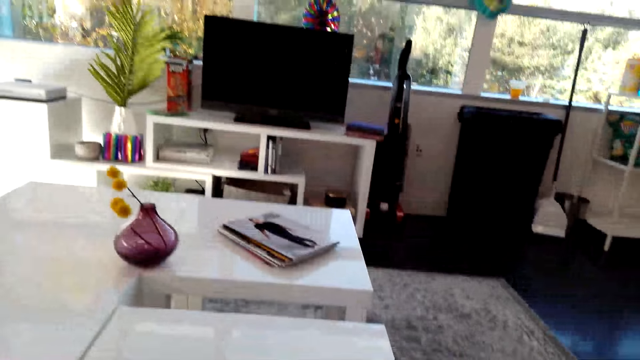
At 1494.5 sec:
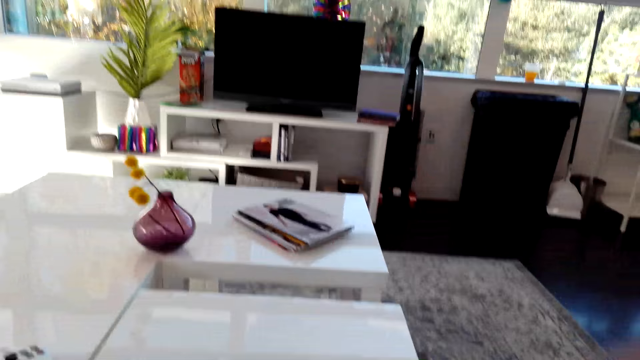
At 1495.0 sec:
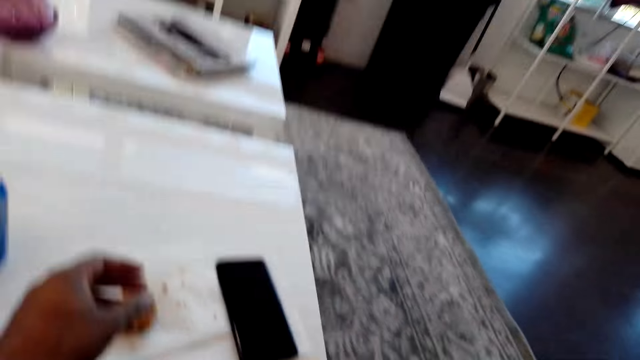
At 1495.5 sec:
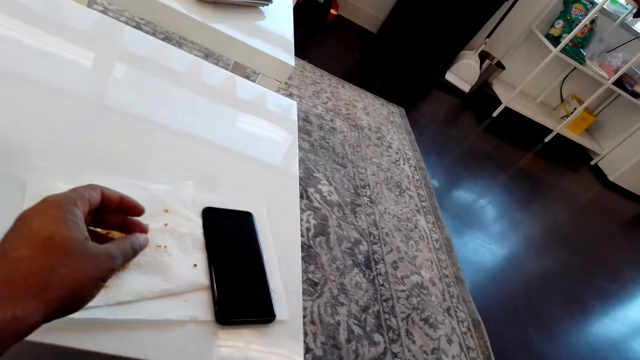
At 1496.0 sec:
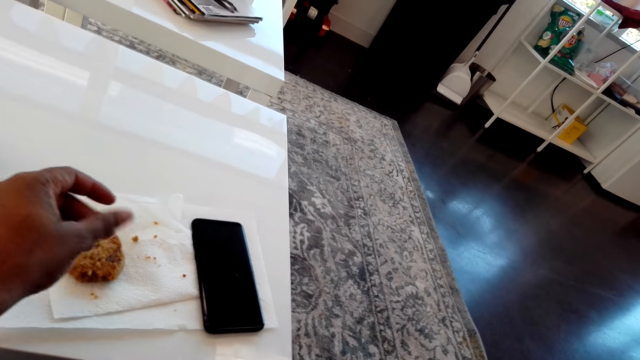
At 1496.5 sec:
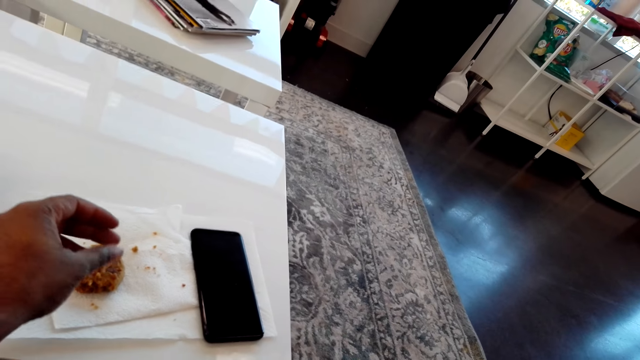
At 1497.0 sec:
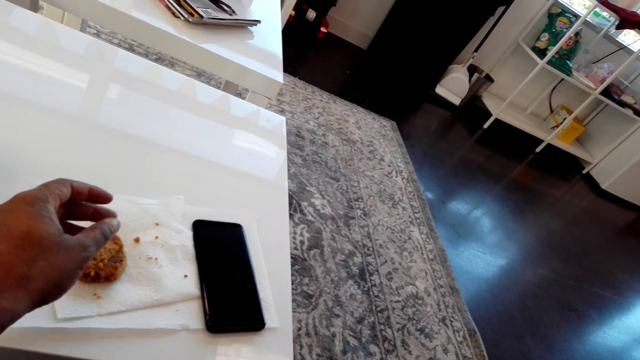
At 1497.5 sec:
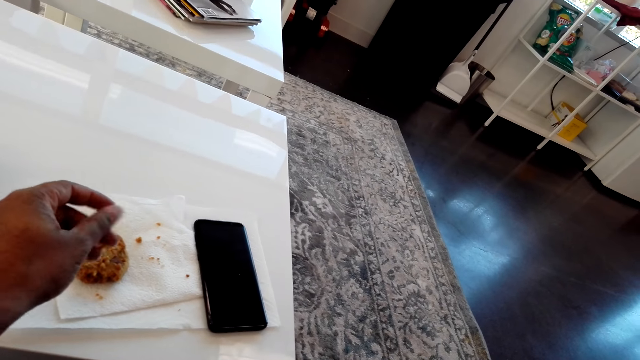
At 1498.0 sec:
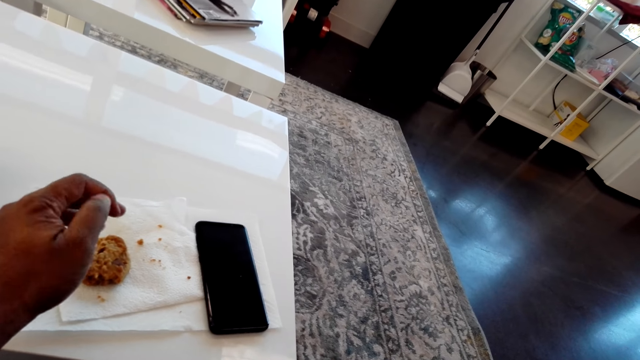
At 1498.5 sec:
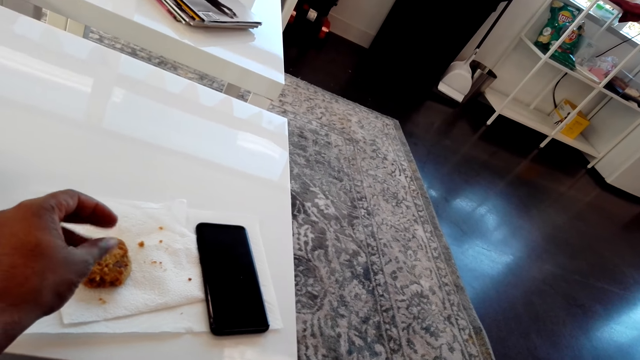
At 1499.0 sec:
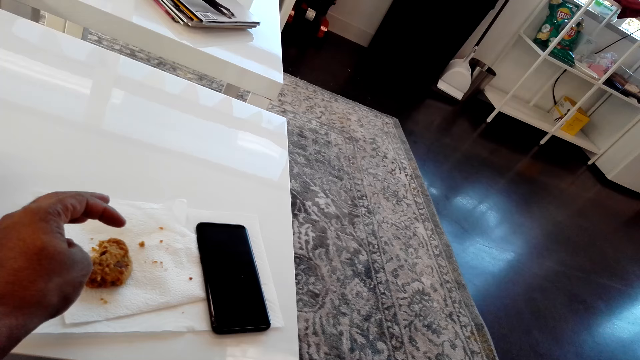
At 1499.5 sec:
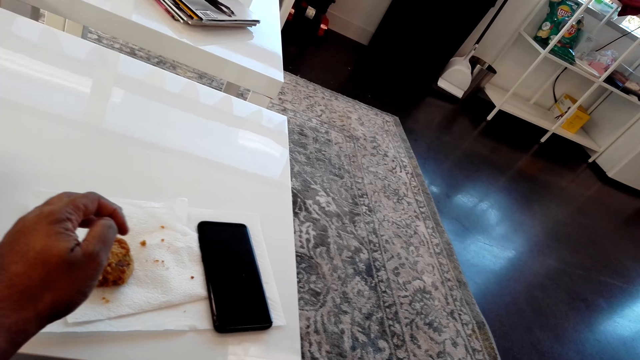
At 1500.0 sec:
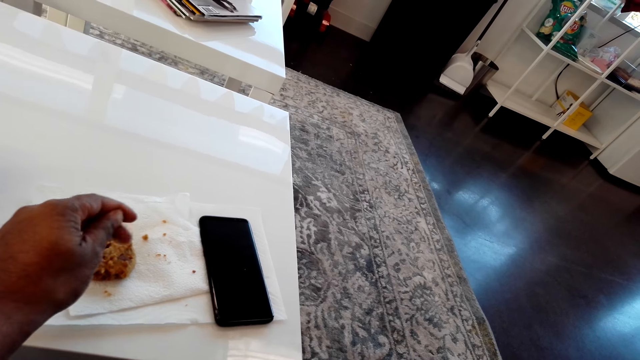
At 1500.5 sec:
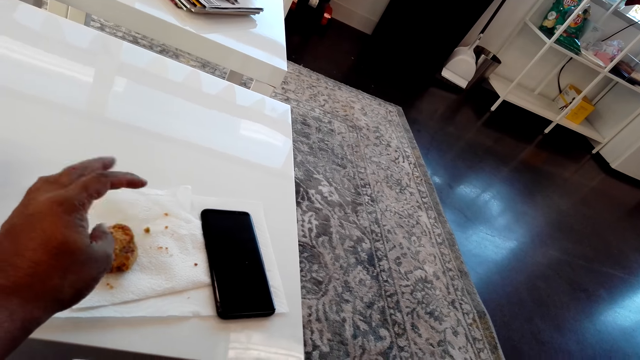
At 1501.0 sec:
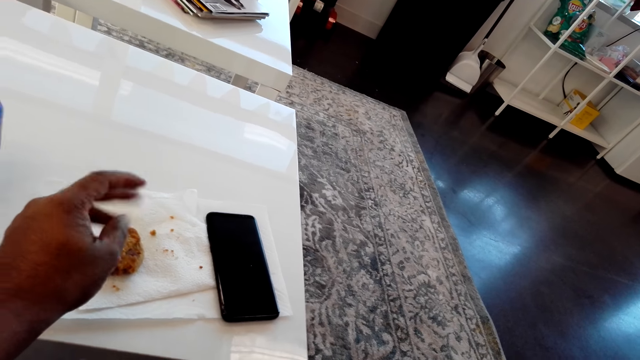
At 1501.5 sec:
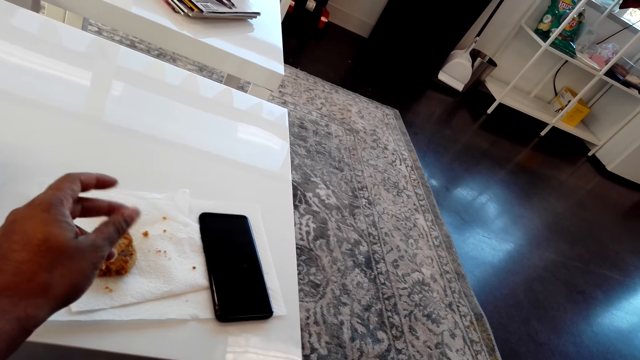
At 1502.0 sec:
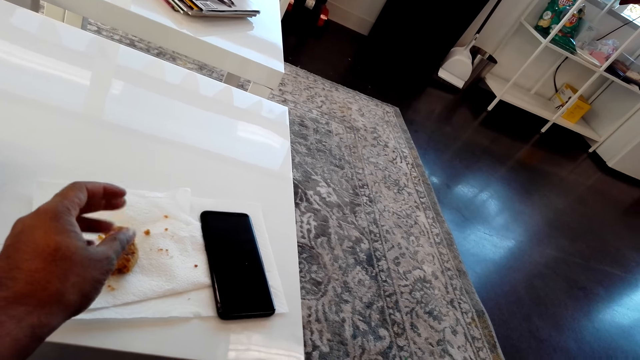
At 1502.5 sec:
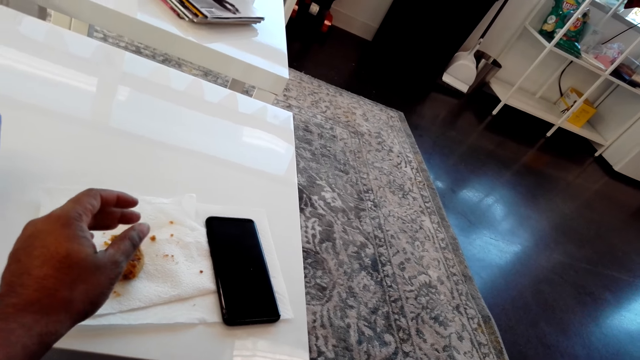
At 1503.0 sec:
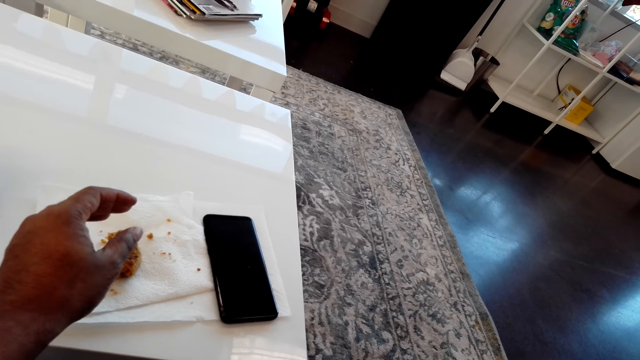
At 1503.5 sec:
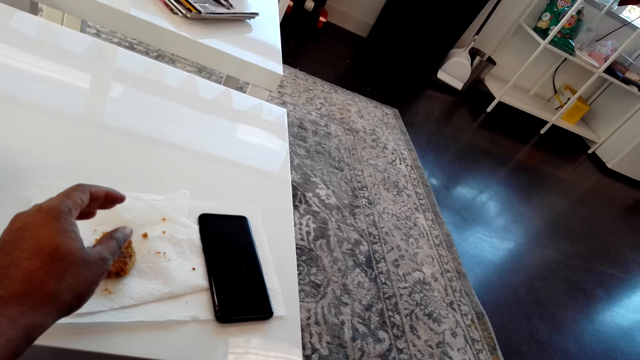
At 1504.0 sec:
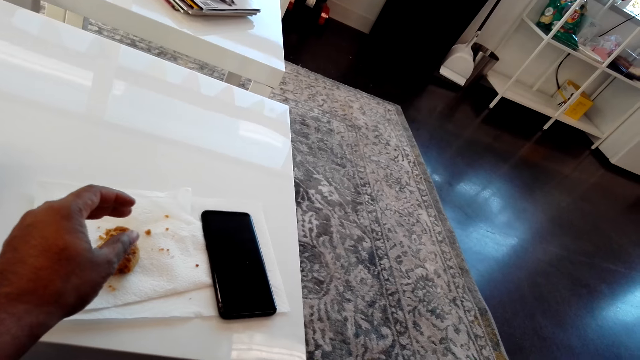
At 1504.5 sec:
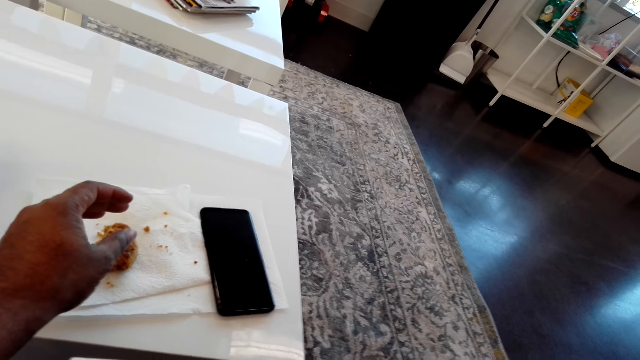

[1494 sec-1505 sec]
The camera wearer eats the cookies. He rubs his fingers. He removes the cookies from his hands.

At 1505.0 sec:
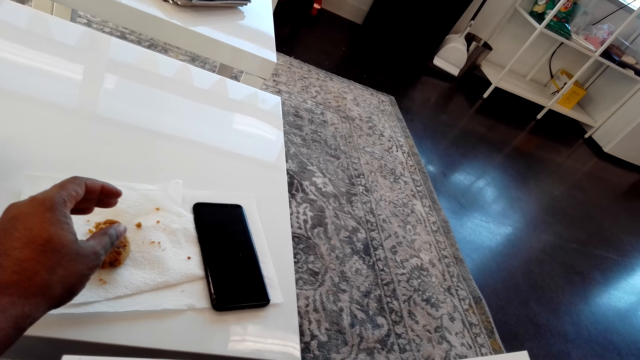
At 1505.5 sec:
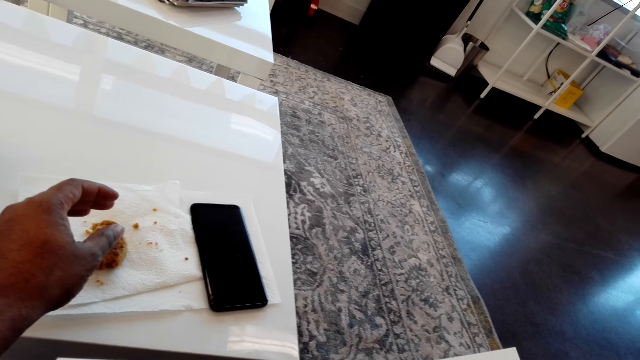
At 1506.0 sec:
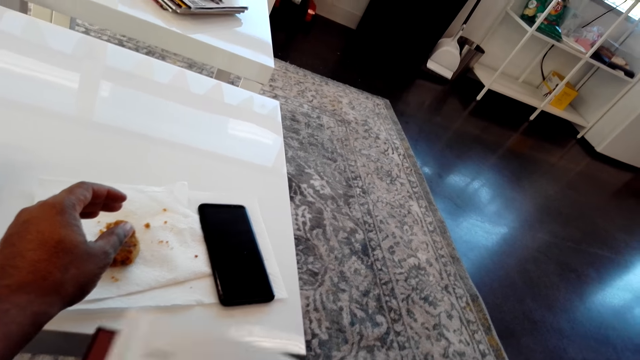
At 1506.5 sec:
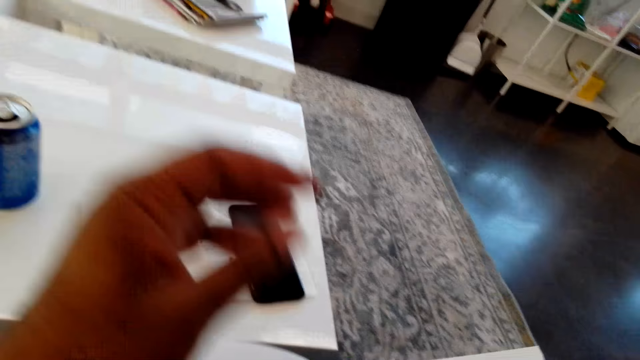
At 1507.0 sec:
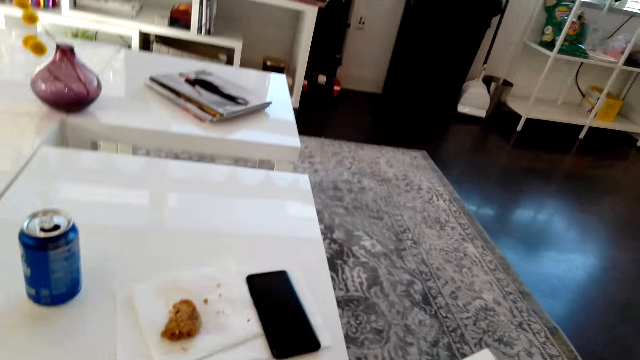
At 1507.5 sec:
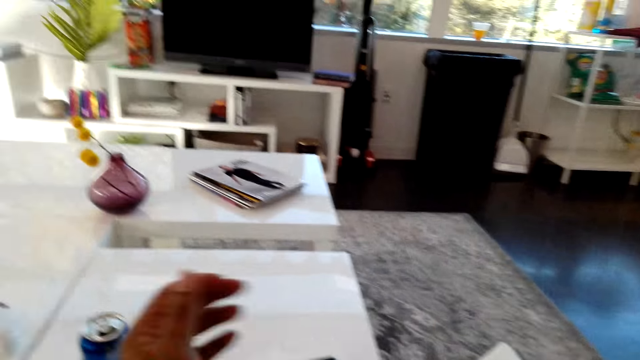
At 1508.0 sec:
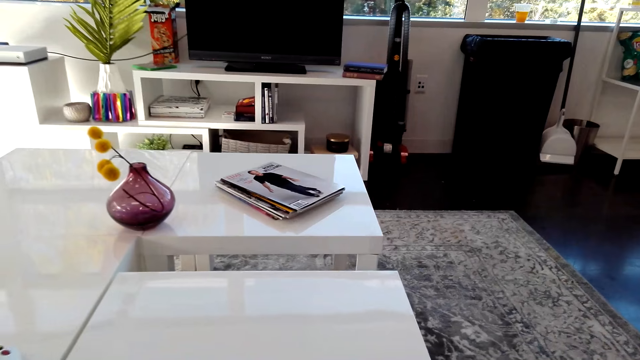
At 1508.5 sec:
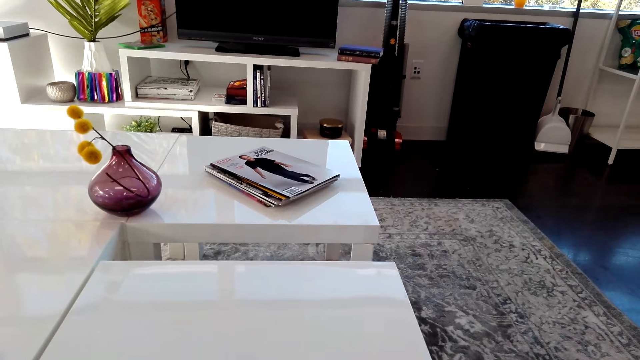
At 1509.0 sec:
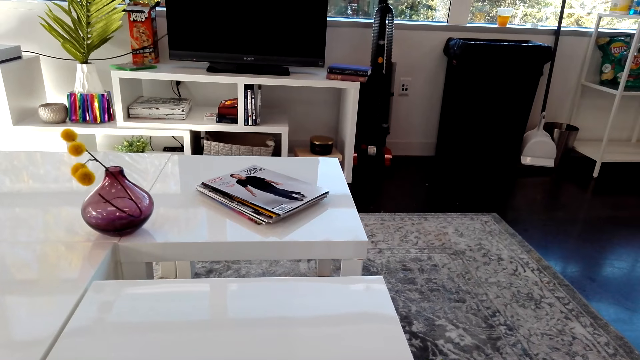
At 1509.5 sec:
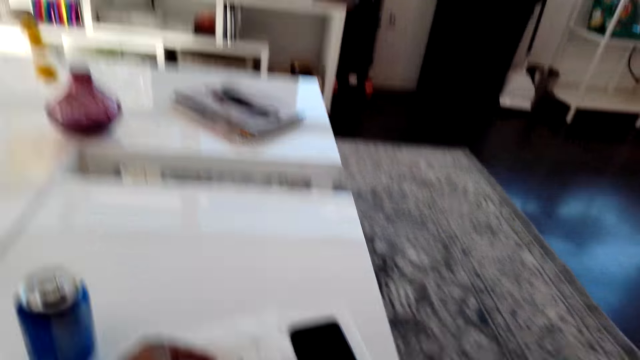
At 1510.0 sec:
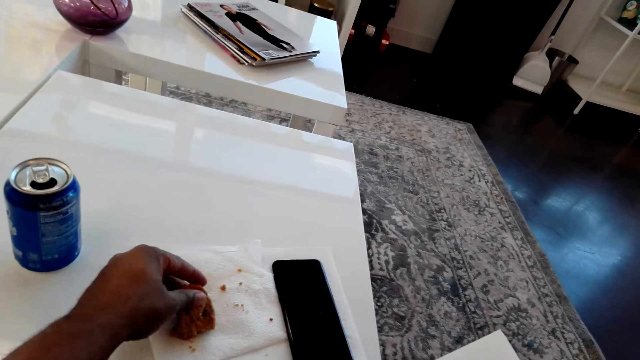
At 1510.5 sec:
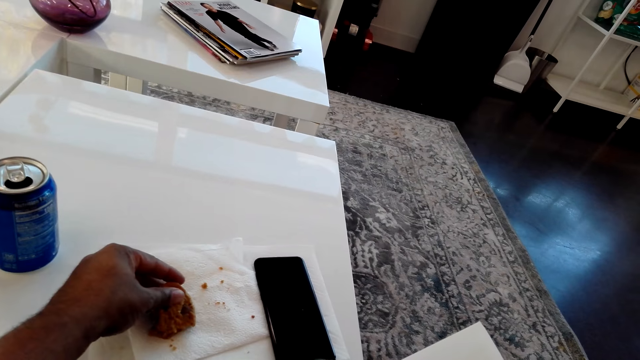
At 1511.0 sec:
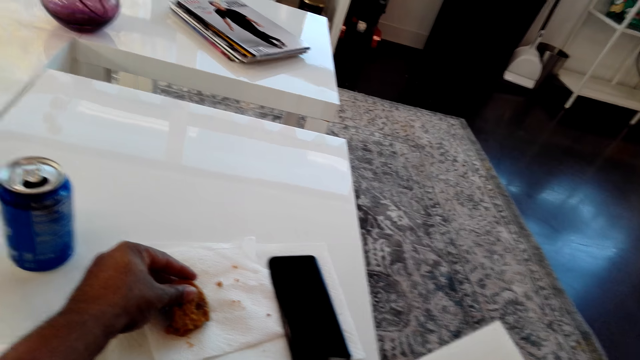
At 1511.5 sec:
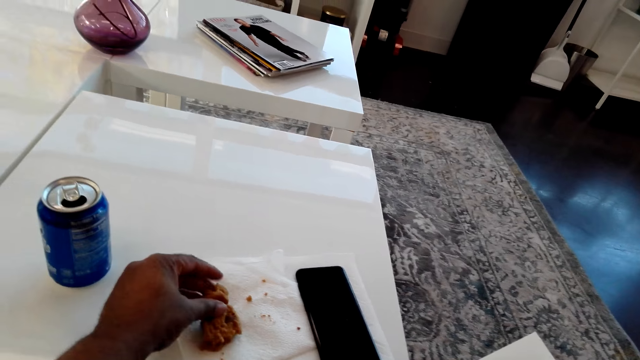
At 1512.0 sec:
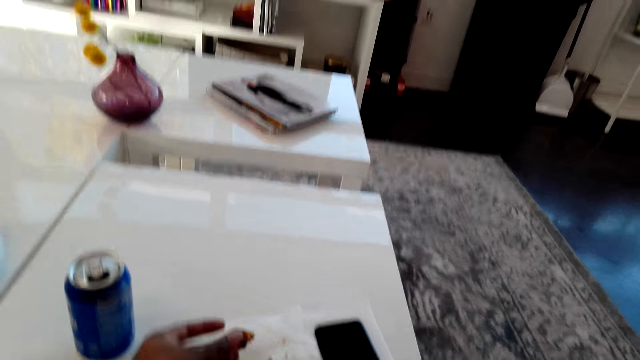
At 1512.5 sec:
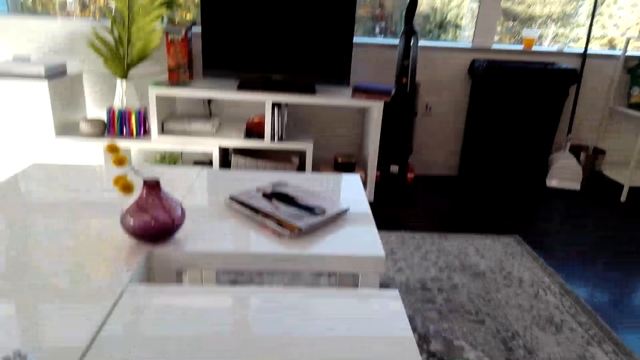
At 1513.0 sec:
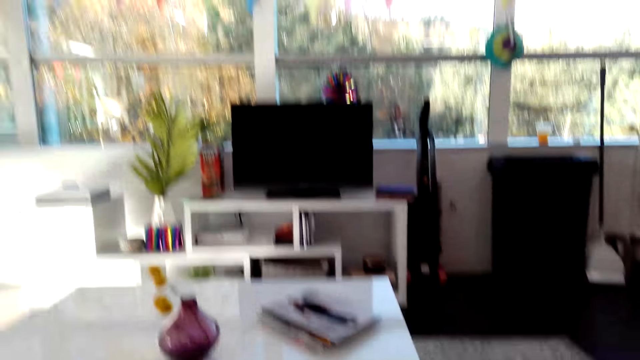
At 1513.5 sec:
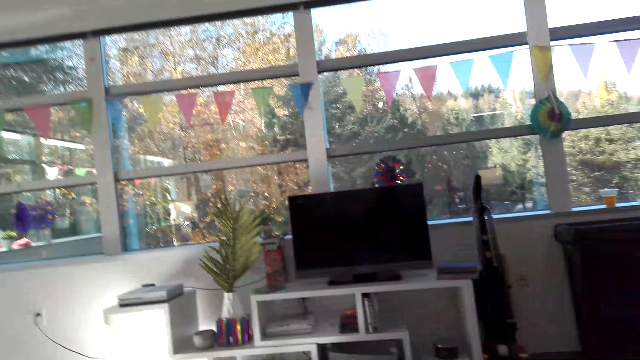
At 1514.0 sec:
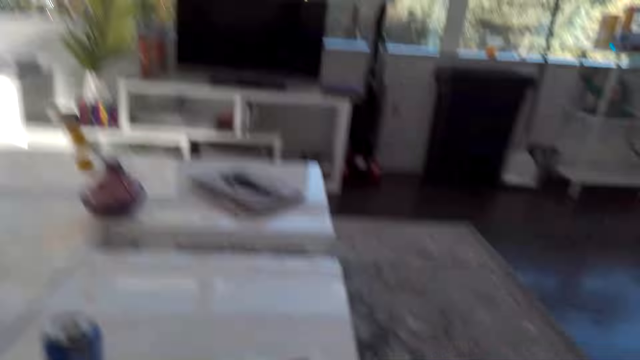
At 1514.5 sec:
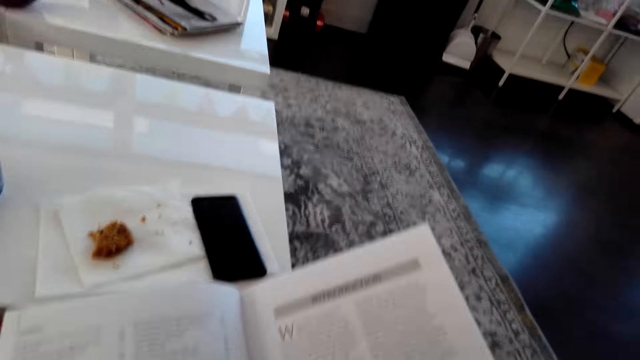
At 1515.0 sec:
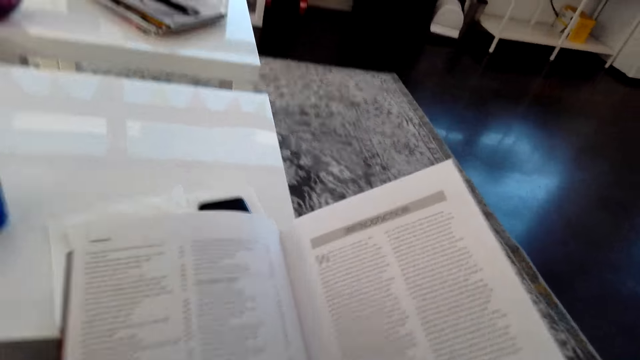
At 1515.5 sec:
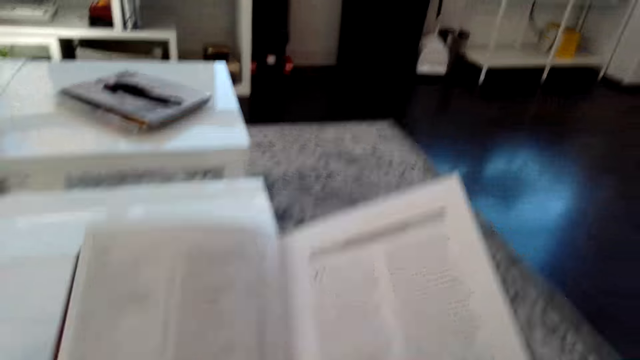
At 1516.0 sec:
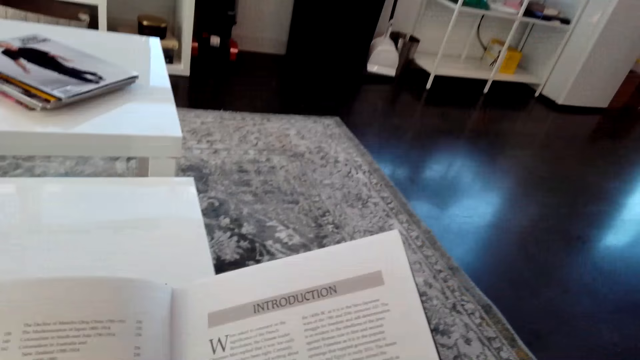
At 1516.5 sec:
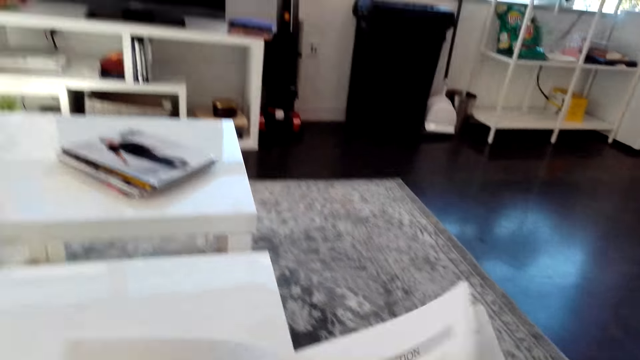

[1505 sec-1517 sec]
The camera wearer cleans his hands with the towel tissue. He cuts the cookies with his left hand. He looks at the book.
